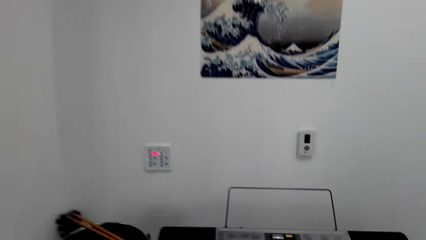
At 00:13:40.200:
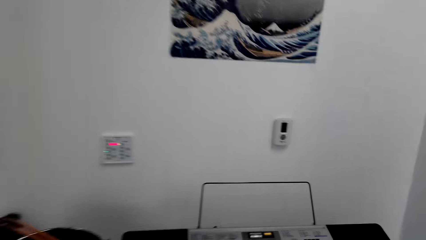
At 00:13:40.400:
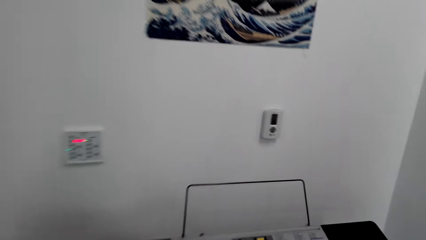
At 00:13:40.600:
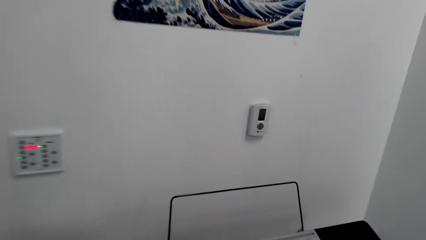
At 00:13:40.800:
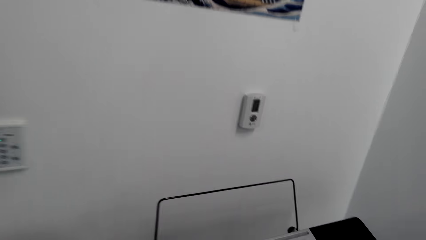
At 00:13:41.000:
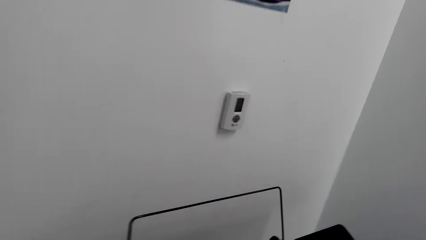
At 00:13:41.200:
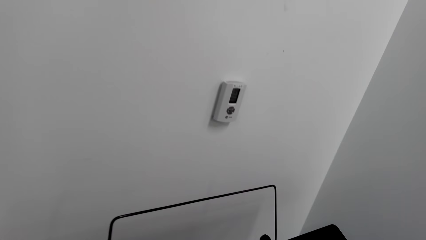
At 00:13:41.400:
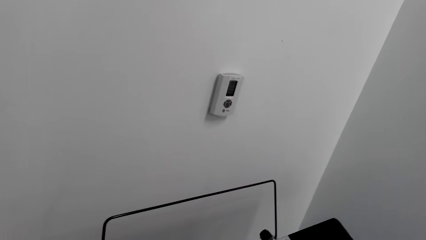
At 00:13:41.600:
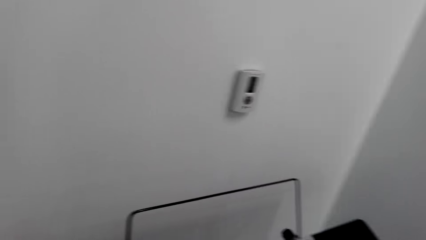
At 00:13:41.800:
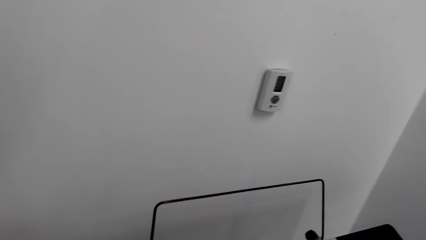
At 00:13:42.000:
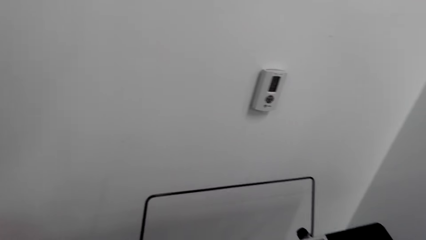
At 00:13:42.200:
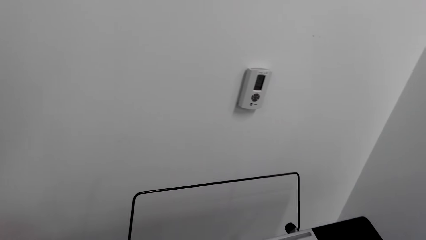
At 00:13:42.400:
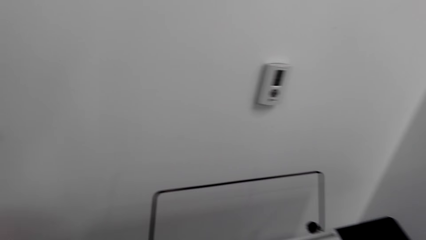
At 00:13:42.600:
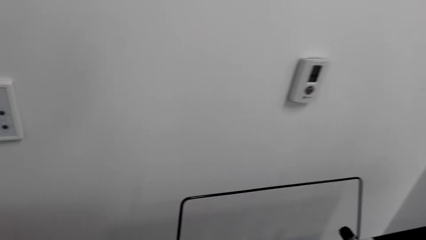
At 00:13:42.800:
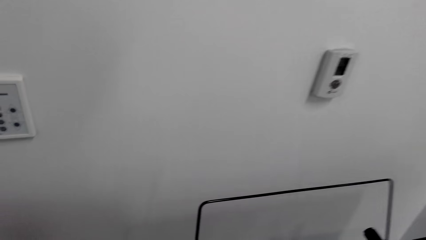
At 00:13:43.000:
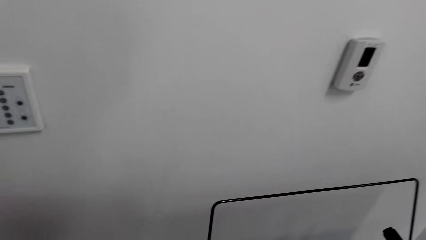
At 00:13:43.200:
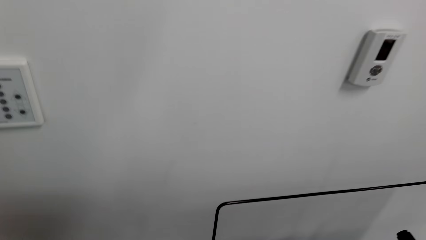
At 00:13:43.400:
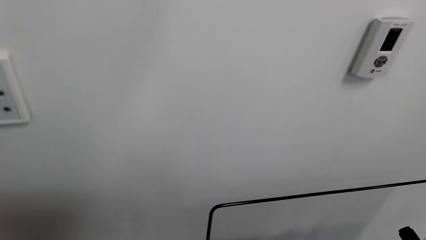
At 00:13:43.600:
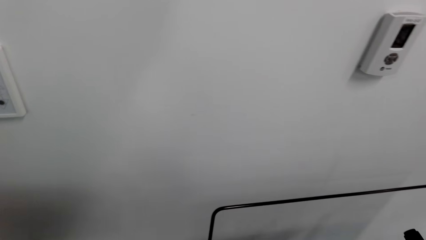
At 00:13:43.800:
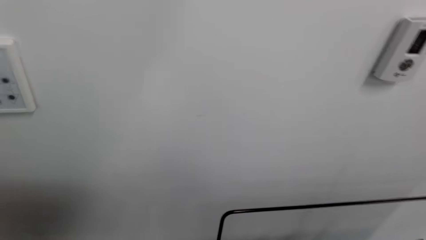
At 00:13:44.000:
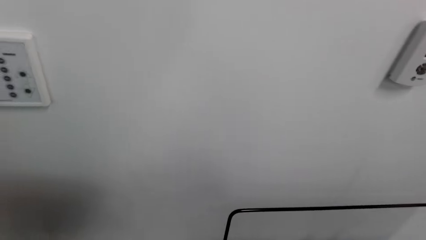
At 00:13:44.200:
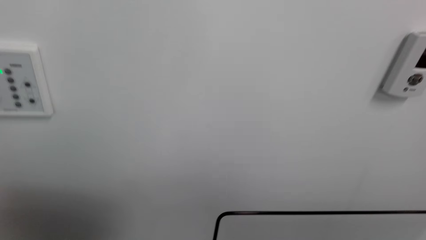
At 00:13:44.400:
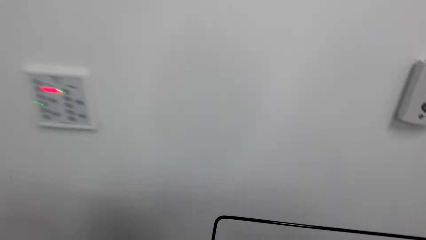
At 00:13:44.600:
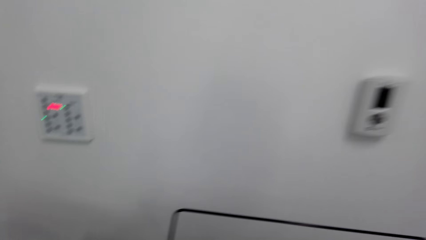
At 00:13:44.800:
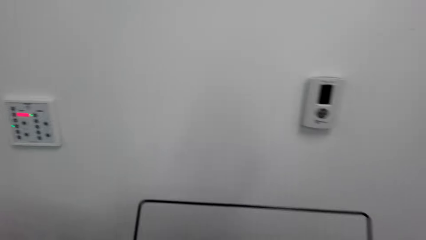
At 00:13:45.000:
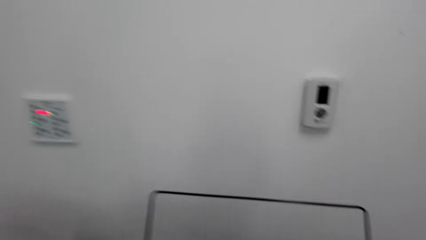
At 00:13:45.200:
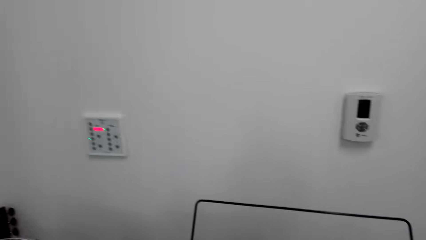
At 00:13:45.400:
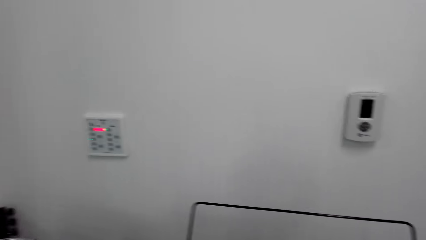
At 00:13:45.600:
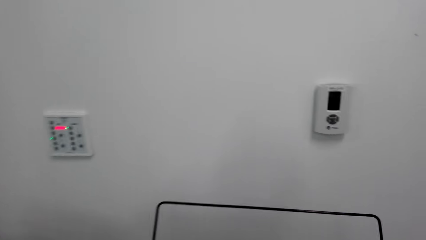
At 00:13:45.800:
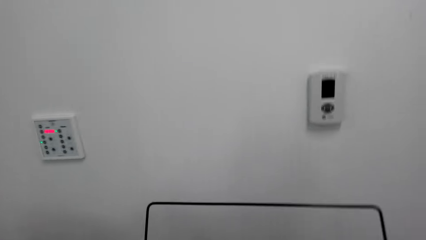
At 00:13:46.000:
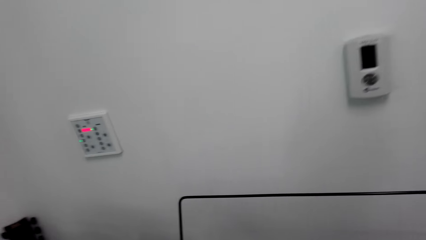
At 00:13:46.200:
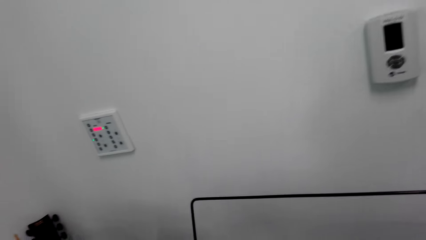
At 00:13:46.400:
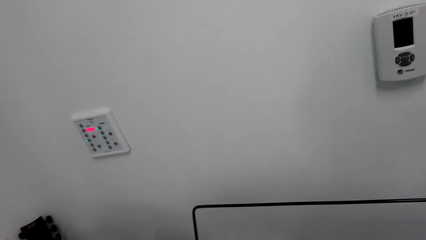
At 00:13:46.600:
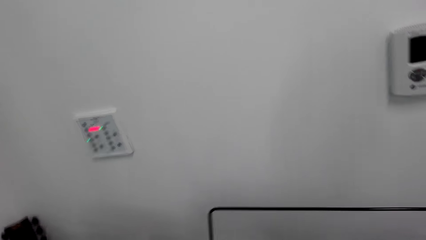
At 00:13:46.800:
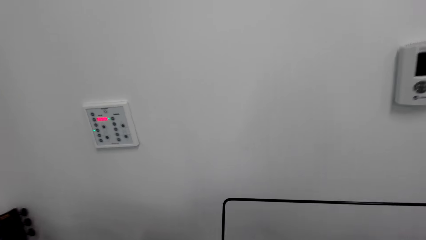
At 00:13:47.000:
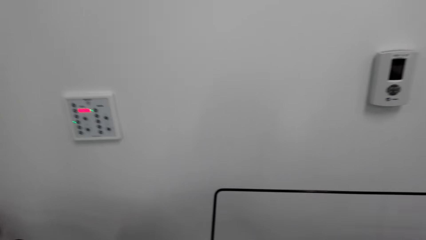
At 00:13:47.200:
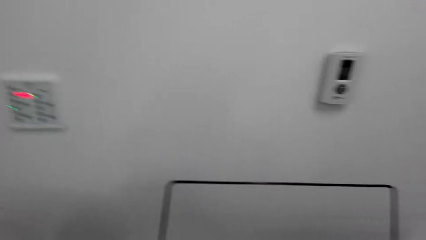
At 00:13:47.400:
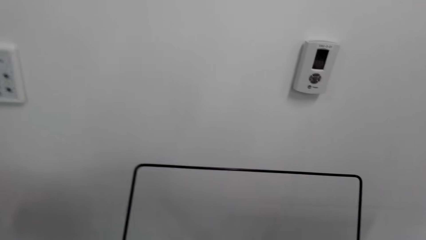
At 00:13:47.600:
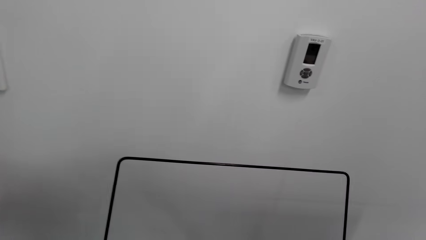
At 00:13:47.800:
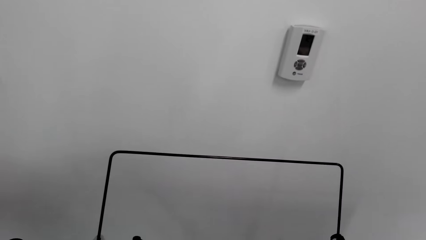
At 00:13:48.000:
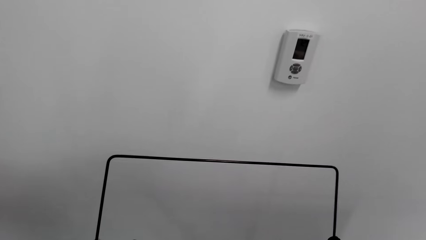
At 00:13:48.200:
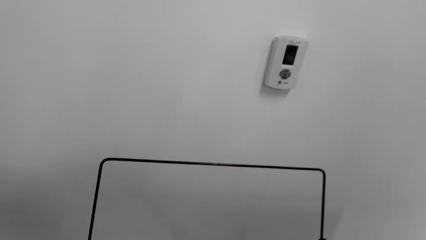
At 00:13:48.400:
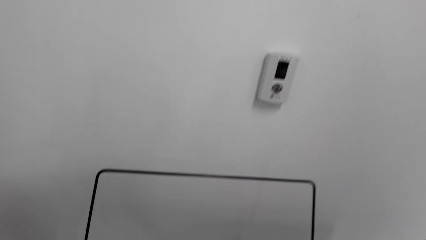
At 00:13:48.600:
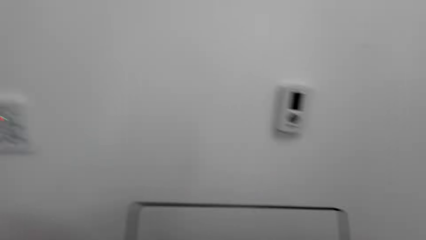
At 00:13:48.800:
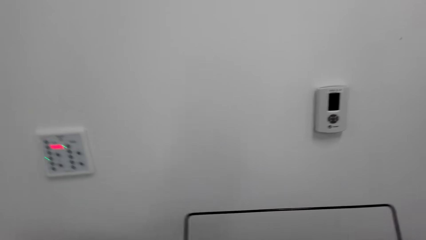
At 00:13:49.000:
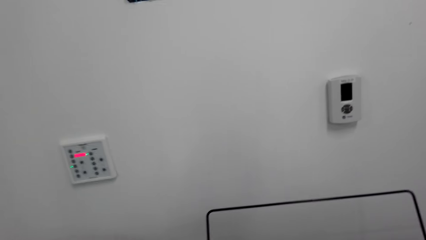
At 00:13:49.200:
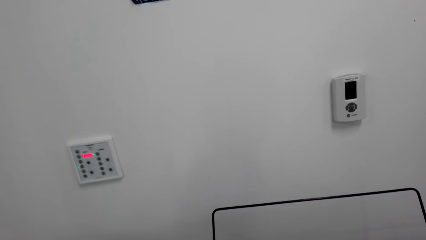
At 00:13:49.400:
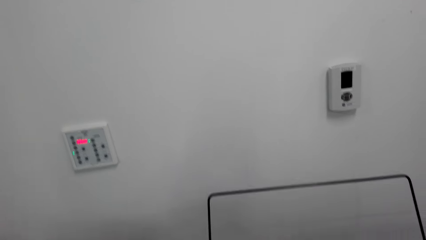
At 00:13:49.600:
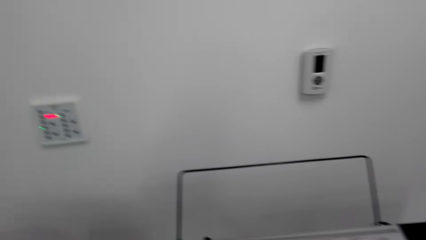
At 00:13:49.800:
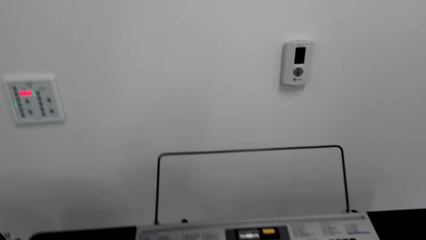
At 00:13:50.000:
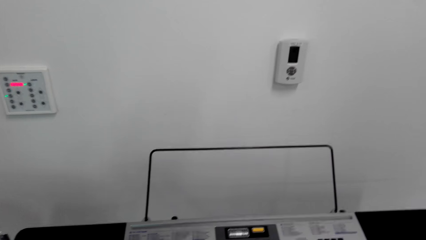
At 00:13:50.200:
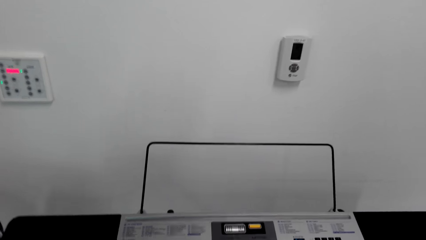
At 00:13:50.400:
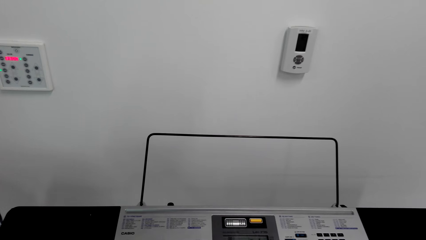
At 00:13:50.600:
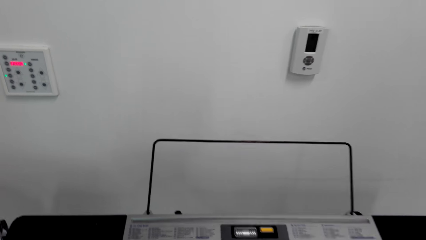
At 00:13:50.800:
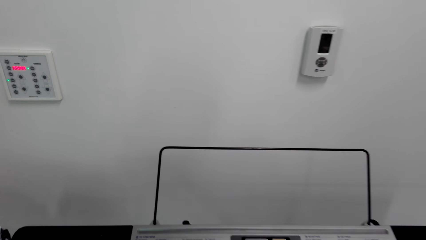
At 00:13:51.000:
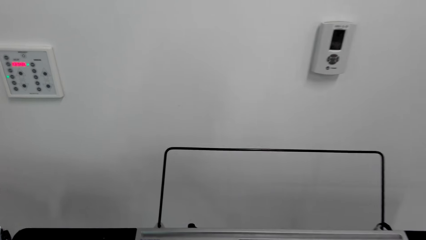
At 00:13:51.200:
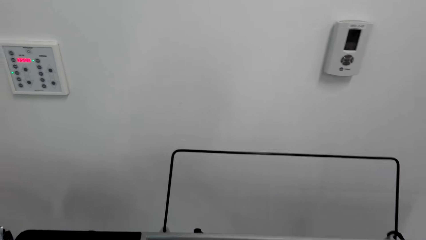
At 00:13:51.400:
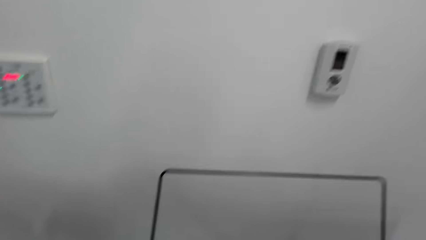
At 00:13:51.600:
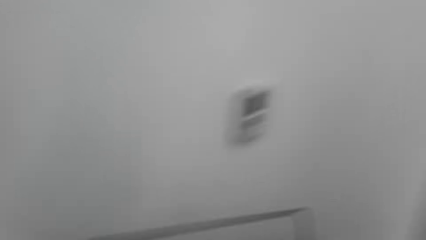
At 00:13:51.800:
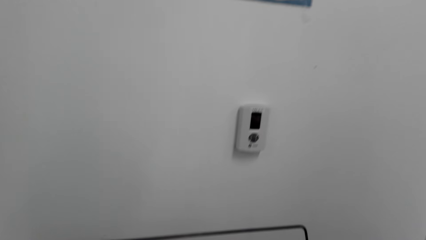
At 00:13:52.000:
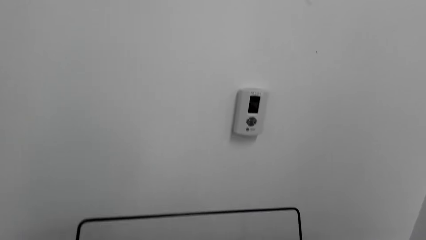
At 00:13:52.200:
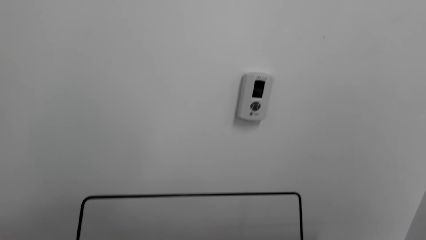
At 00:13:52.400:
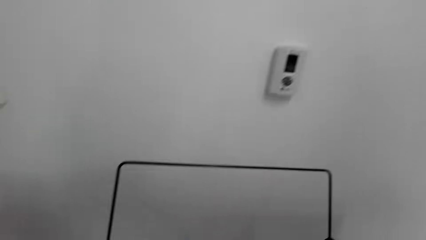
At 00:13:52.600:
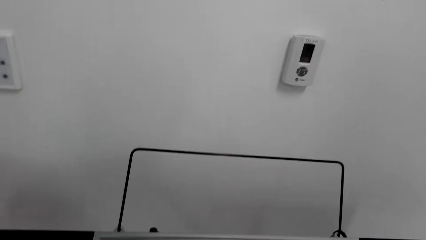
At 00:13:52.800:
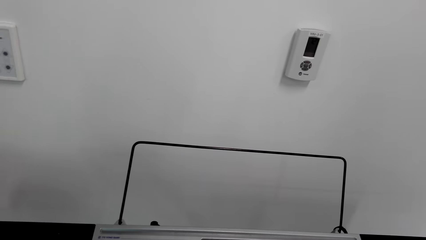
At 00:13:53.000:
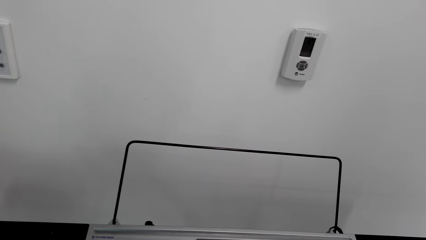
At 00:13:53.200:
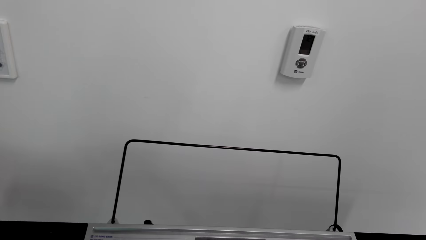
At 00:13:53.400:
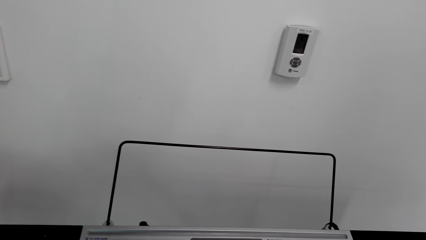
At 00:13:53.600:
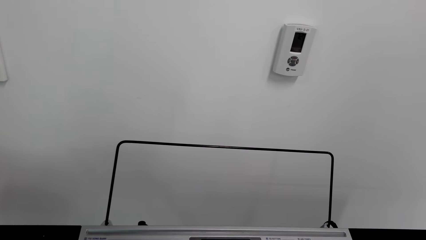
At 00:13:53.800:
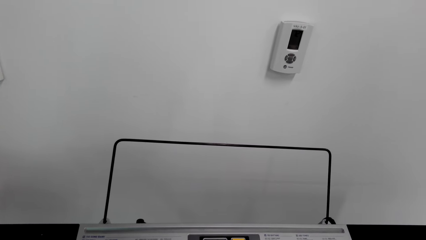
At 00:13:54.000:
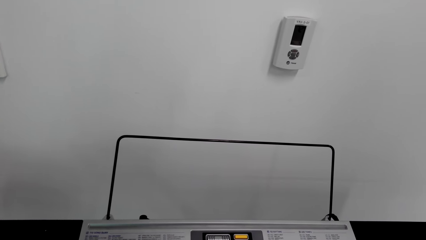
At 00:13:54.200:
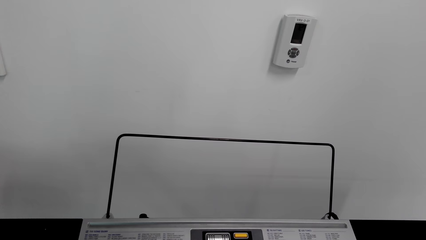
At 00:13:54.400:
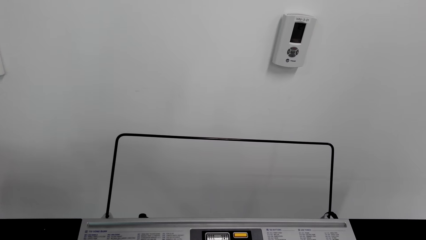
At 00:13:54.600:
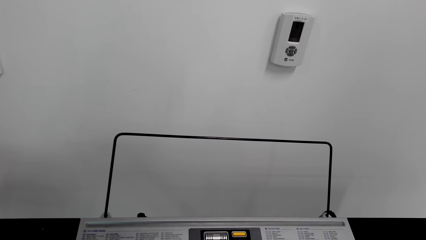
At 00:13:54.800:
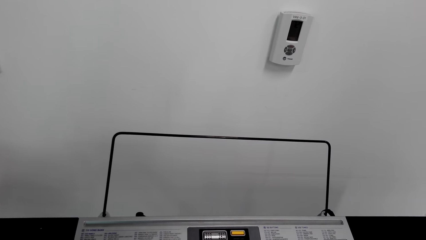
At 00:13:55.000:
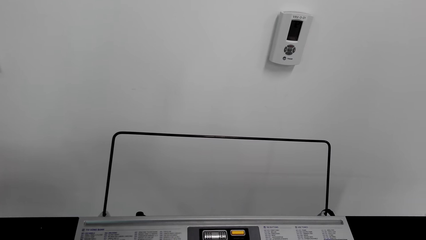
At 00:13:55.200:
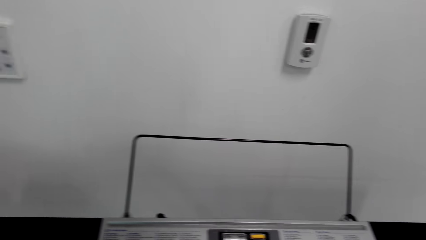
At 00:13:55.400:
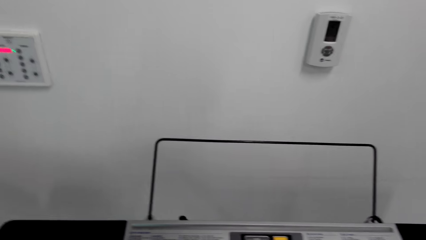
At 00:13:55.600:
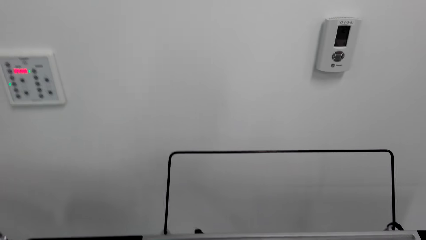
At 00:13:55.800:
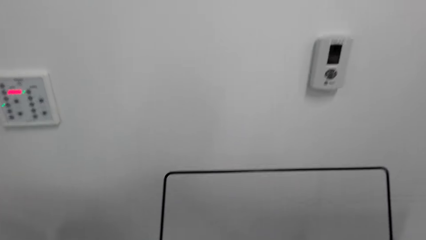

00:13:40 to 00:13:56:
The camera wearer sits down next to the piano. They play the piano. They restart the piano.
